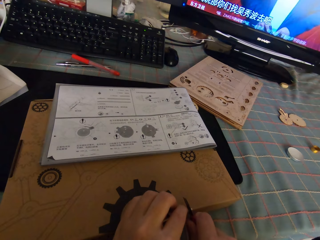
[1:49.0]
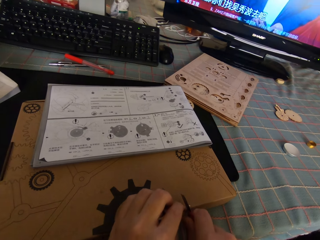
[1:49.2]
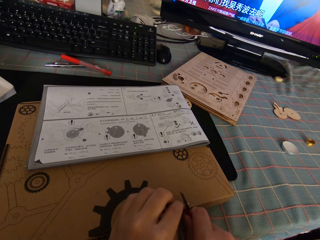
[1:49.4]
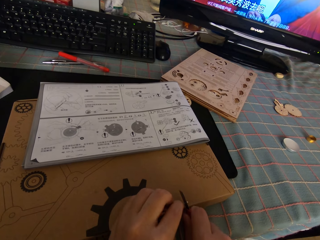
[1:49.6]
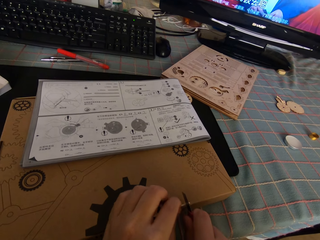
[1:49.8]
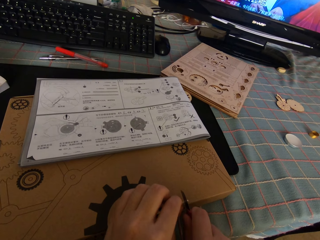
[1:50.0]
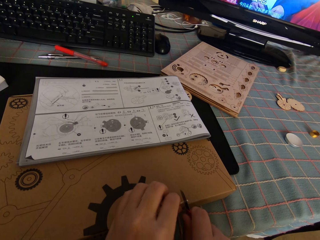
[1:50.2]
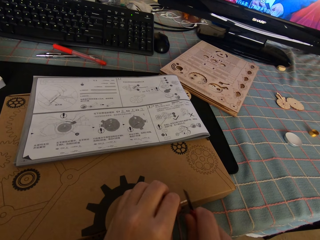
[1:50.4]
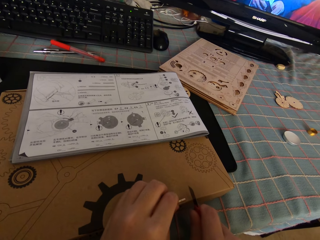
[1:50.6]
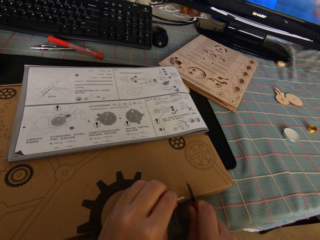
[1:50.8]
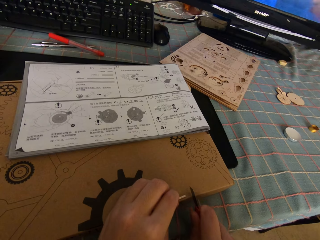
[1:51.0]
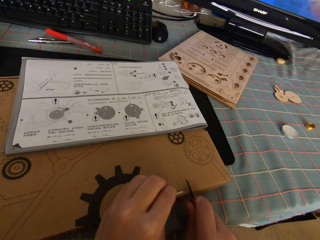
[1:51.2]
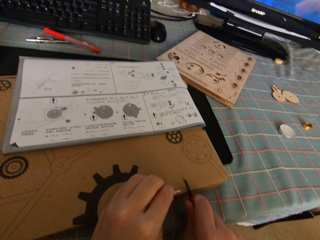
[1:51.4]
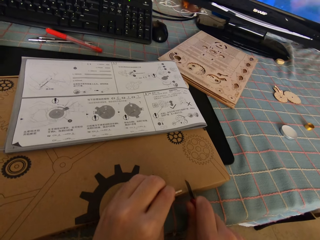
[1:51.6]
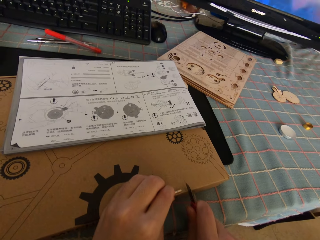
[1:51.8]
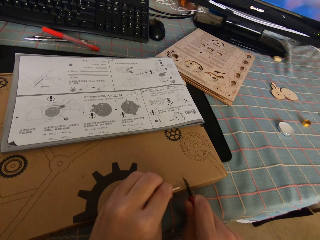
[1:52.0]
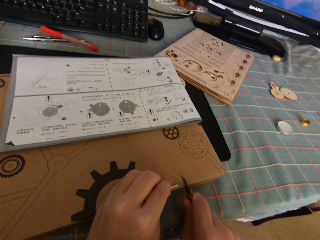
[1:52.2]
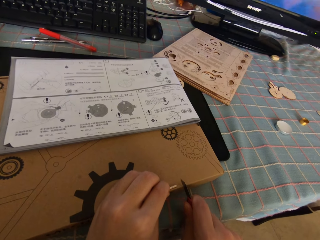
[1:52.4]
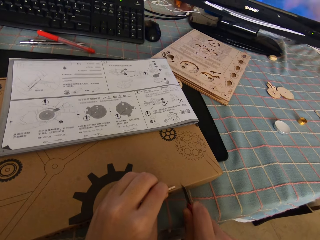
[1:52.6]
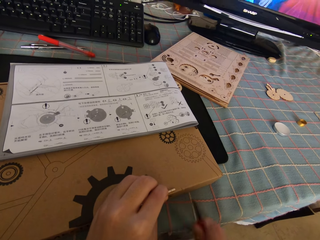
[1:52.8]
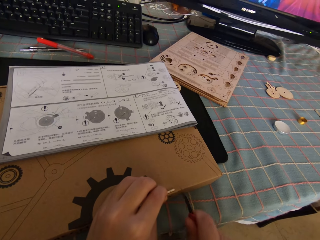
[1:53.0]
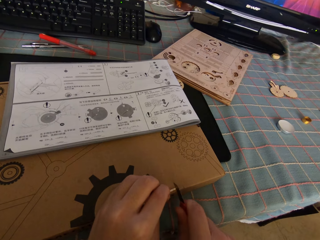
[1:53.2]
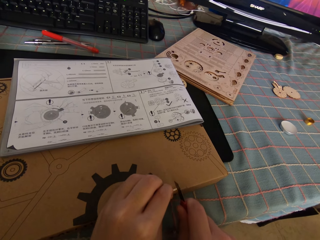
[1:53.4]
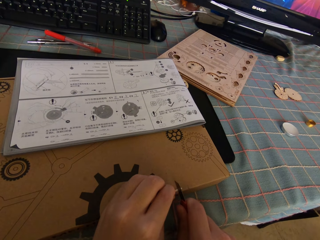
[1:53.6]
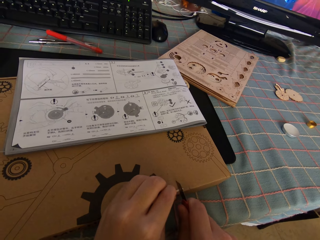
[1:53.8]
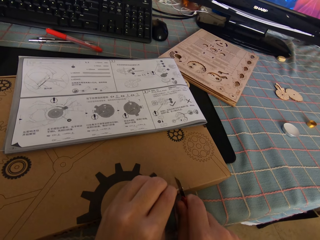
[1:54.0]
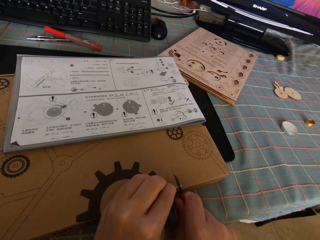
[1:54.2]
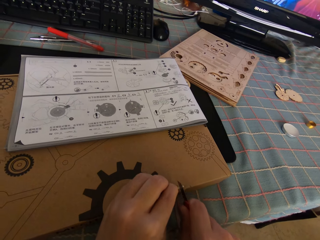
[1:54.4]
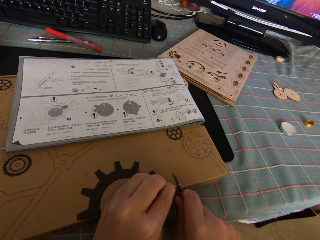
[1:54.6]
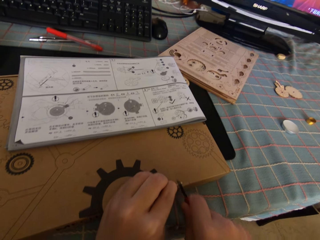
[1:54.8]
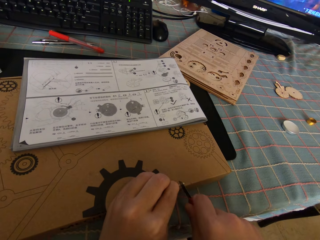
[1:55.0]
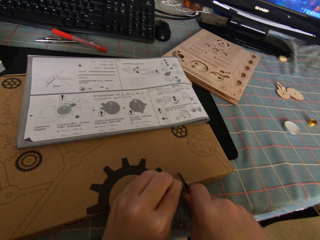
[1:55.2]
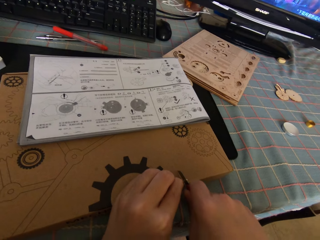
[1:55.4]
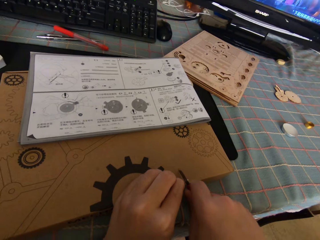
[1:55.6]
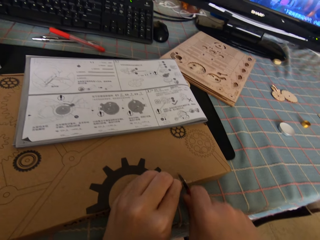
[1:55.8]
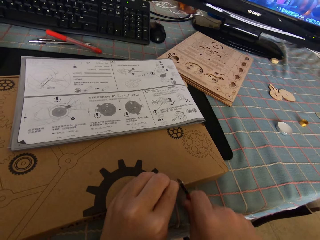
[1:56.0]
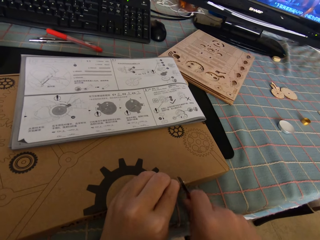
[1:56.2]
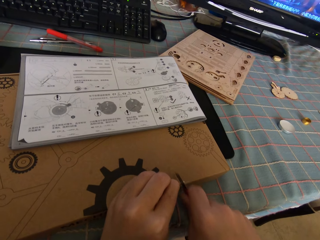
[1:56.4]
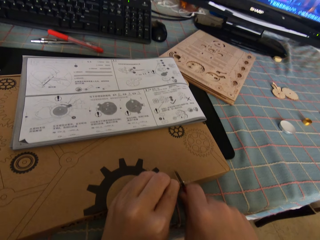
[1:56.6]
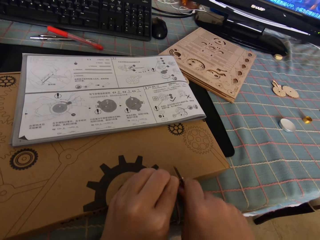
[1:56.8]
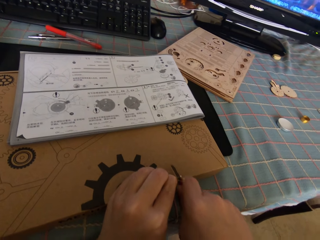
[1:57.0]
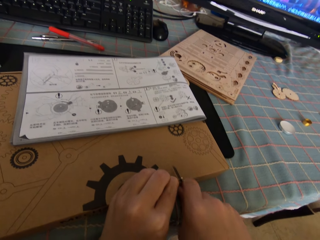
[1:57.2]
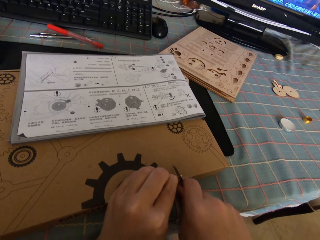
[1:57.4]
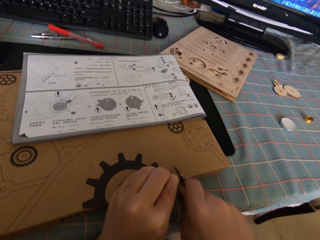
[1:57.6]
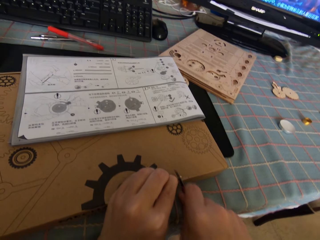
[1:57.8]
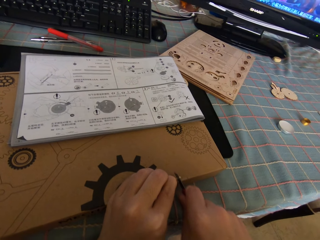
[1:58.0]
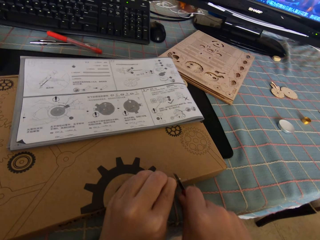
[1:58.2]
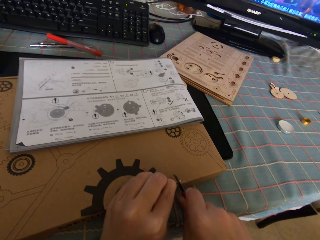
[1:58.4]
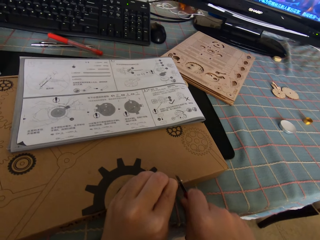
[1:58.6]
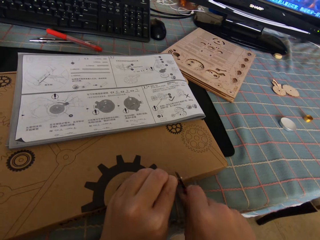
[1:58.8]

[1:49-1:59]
The camera wearer cuts the puzzle package box with the knife cutter. They cut the round wood stick with the knife cutter on the puzzle package box.

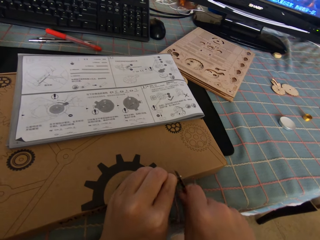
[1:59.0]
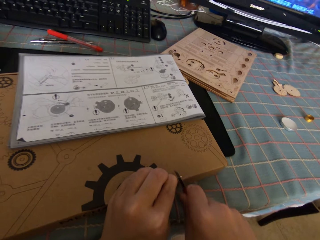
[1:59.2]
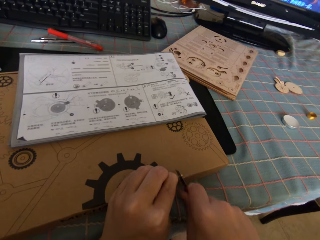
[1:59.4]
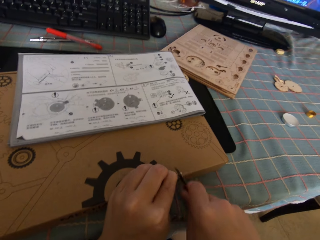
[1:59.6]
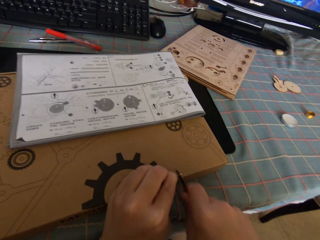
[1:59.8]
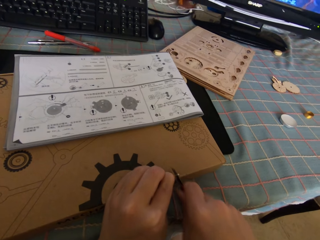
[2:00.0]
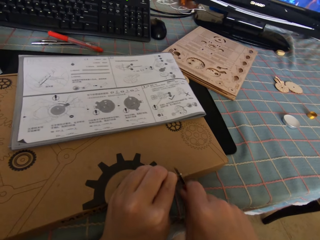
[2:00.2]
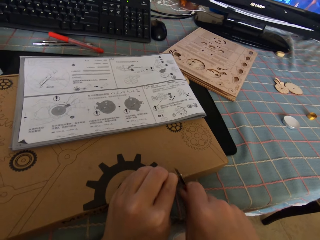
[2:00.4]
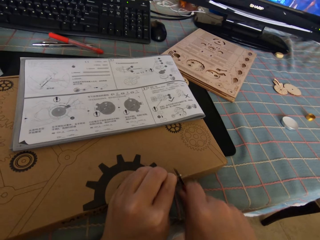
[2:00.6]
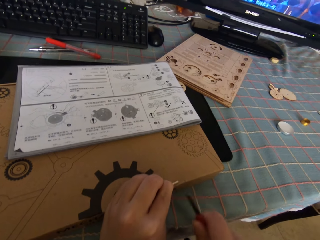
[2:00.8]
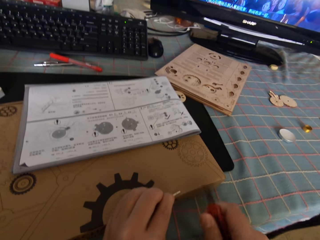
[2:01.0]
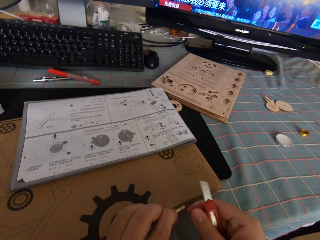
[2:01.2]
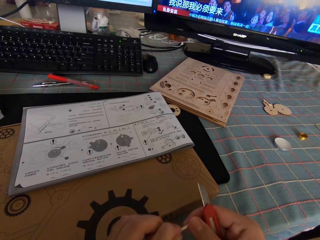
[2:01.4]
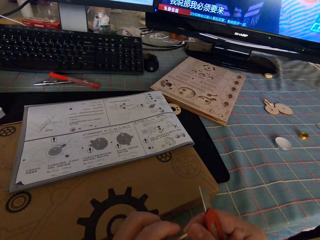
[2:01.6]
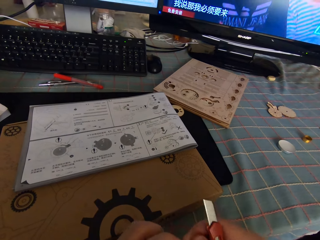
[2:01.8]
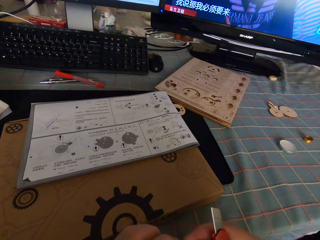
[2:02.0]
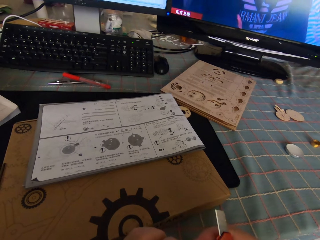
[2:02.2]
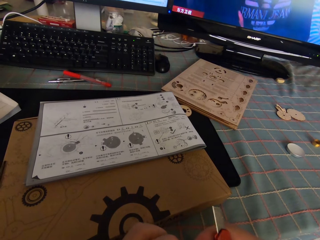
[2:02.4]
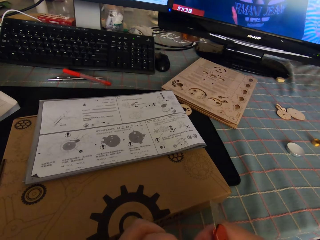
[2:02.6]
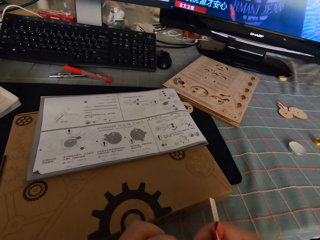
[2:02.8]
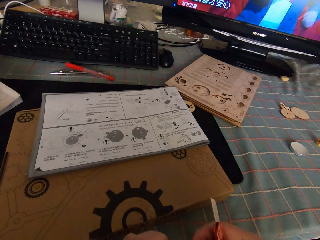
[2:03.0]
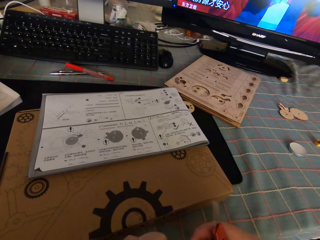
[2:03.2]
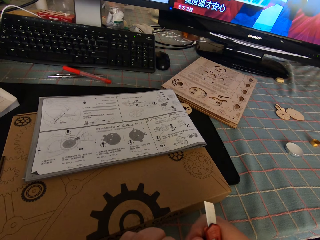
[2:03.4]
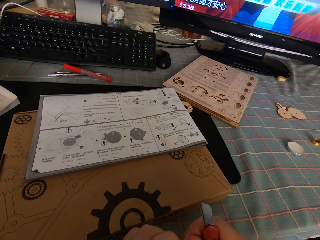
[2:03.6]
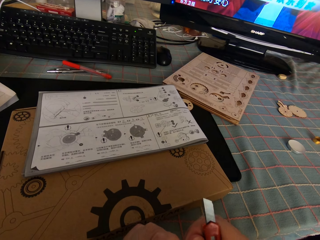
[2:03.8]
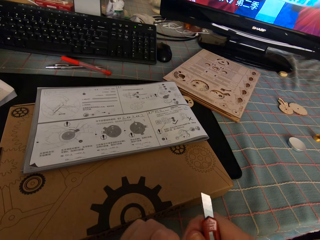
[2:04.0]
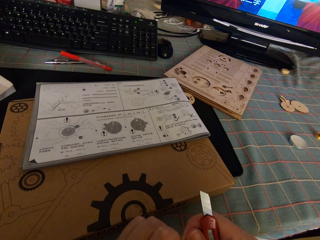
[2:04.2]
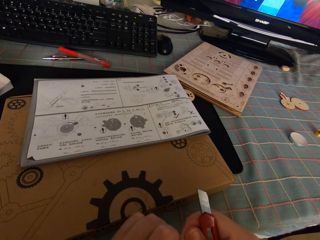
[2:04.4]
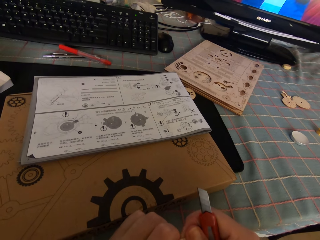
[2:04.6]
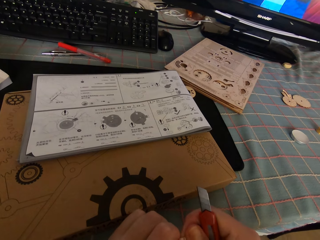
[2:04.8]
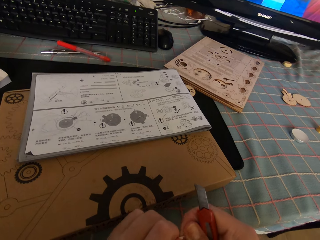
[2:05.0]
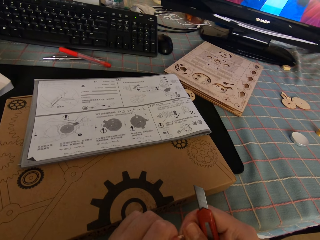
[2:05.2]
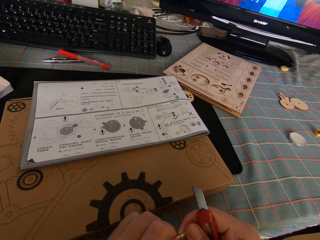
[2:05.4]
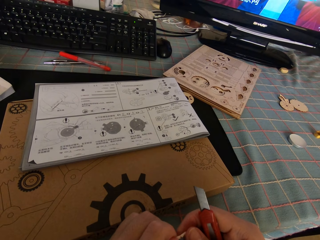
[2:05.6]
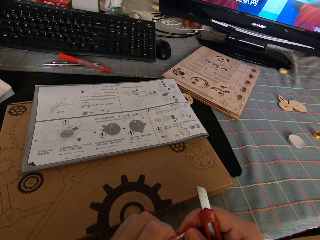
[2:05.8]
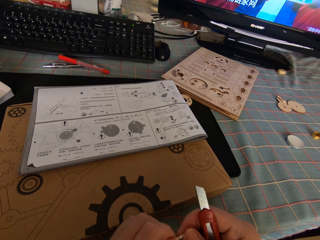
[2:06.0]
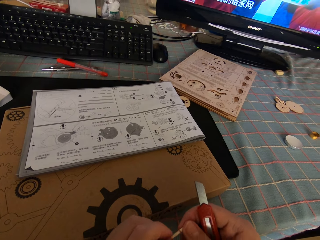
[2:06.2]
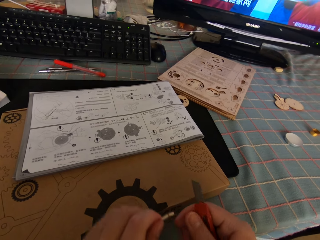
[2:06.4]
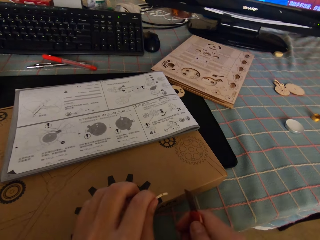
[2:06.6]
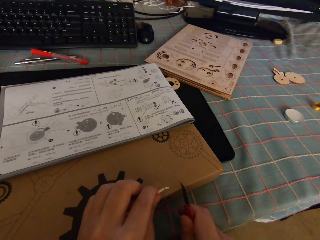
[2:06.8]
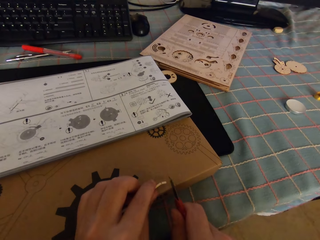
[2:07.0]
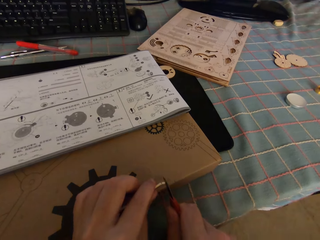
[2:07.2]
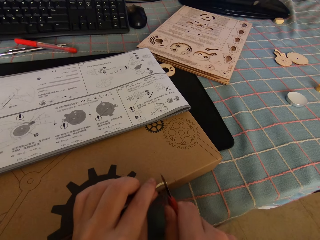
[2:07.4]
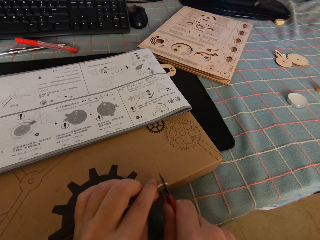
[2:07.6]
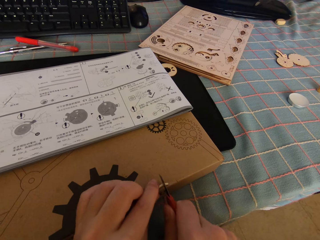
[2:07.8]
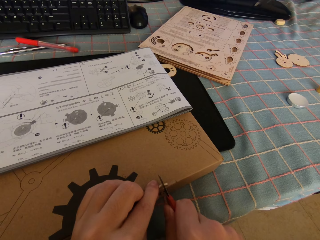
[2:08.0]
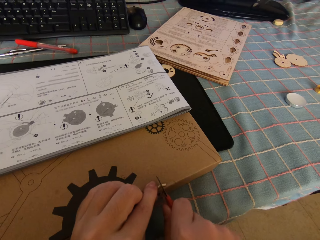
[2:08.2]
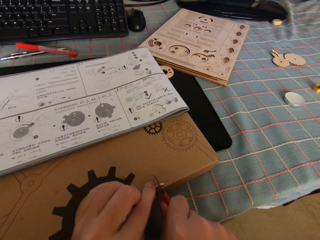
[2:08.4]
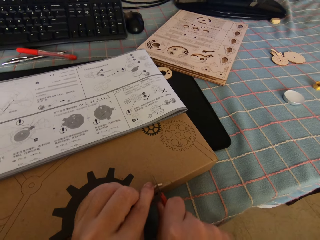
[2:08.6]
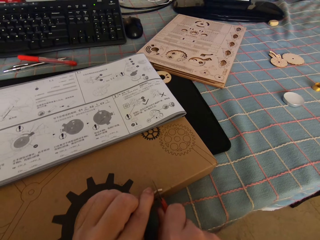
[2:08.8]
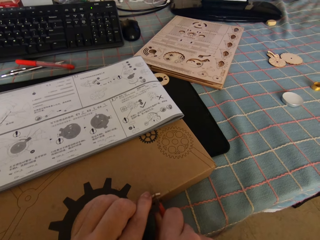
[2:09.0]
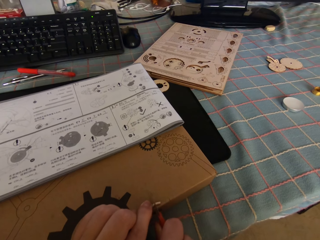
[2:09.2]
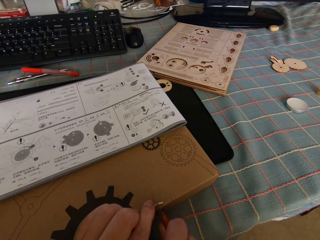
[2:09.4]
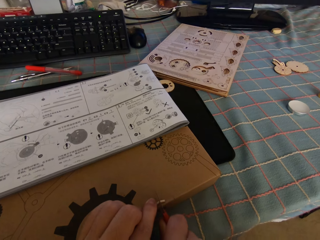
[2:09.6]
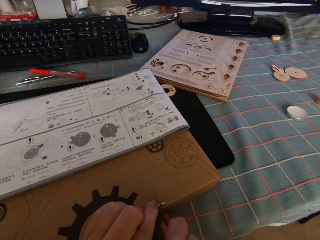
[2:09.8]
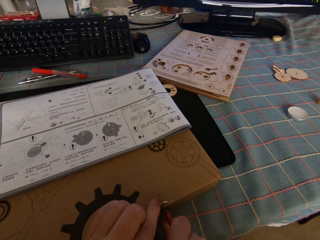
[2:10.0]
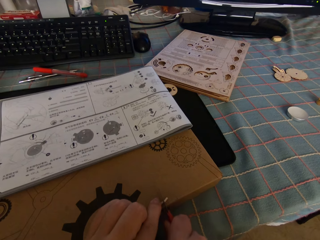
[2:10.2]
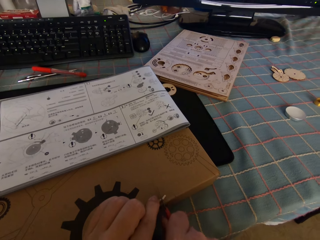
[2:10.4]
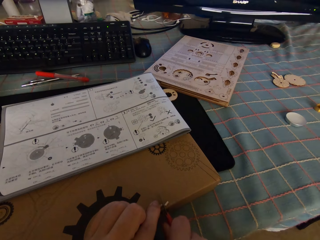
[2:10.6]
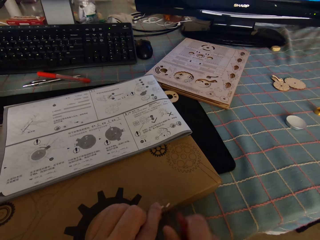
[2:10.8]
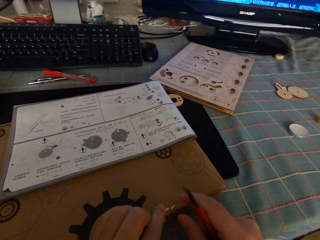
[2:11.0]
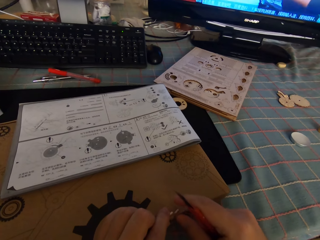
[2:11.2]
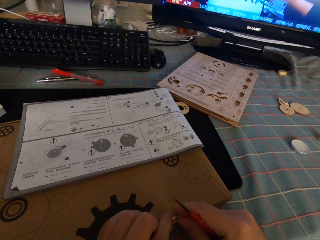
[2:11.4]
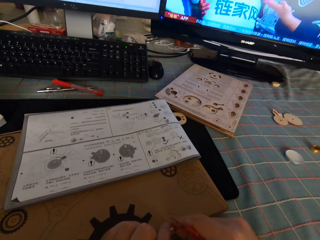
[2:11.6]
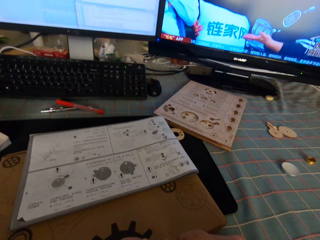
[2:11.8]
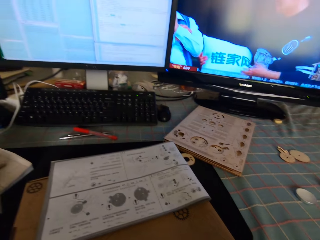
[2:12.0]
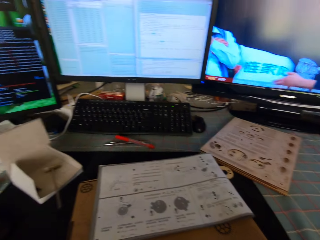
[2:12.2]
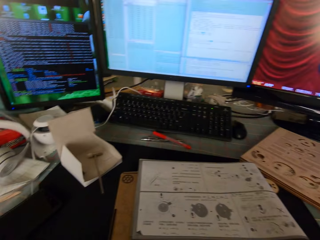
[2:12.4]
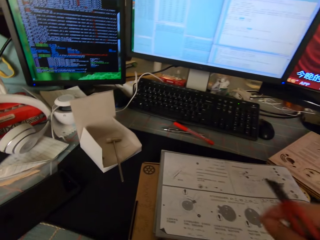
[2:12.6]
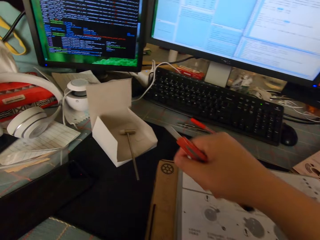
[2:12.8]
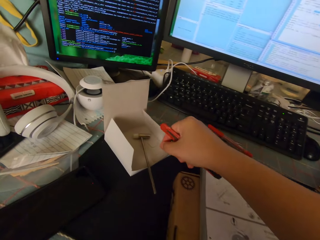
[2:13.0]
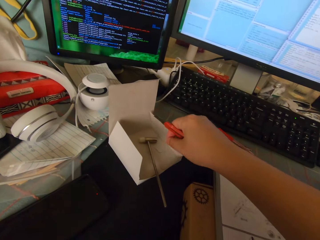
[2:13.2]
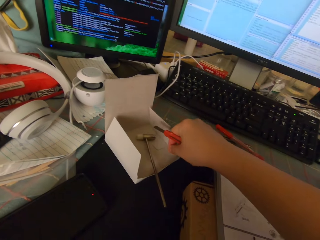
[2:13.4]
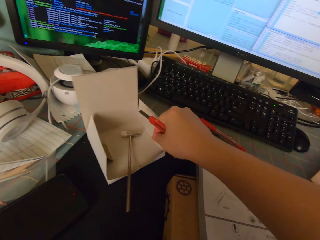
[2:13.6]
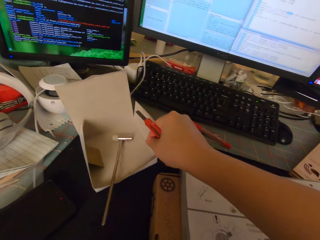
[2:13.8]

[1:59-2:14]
The camera wearer removes the round wood stick from the puzzle package box. They do something. They cut the round wood stick with the knife cutter on the puzzle package box. They pick up the broken piece of the round wood stick from the package box.
